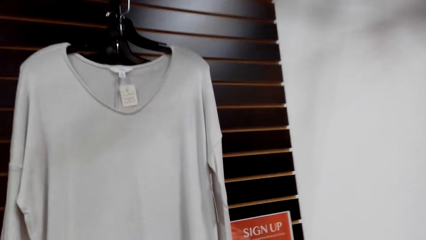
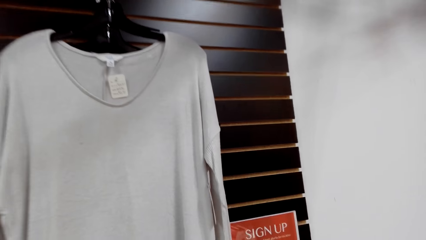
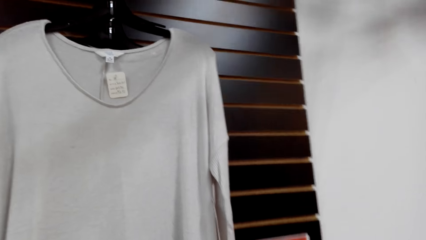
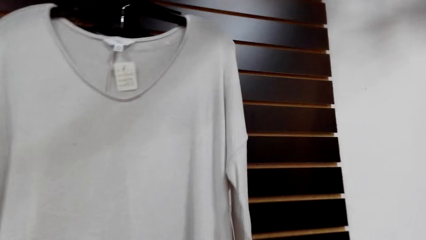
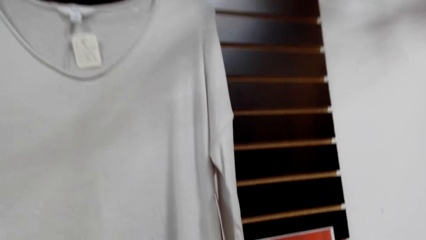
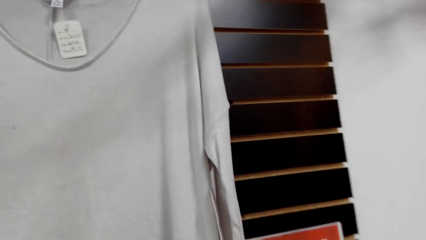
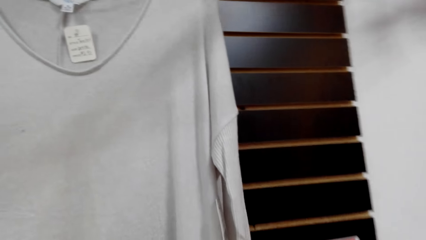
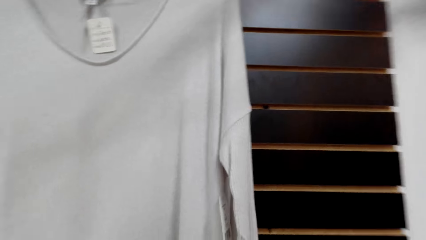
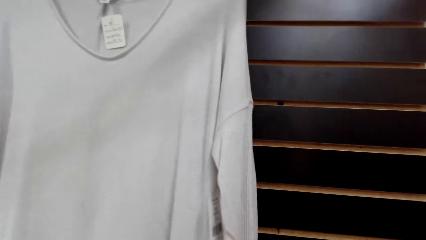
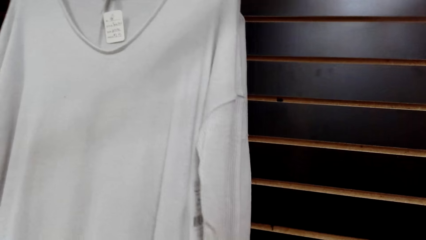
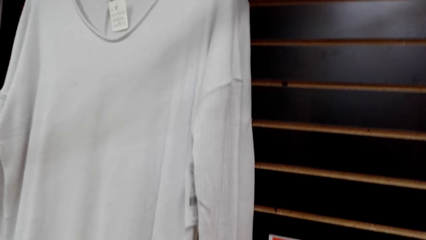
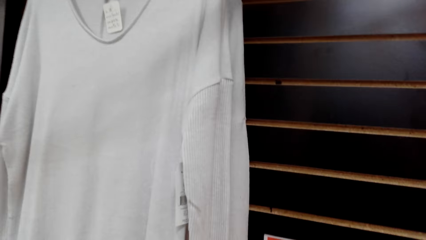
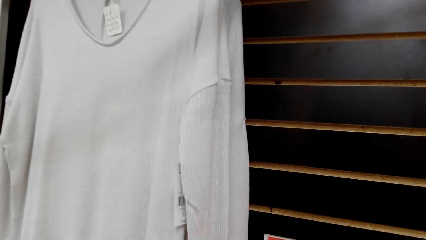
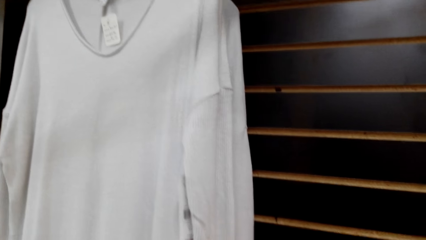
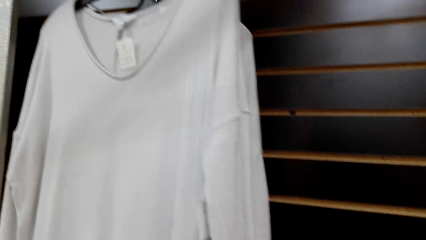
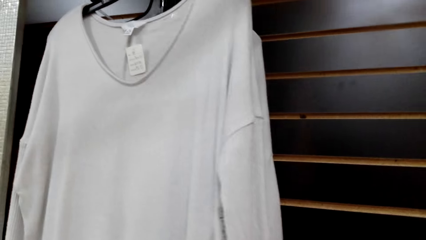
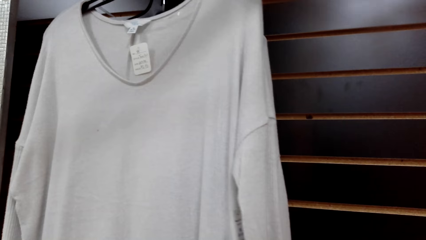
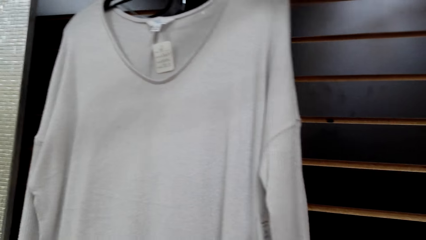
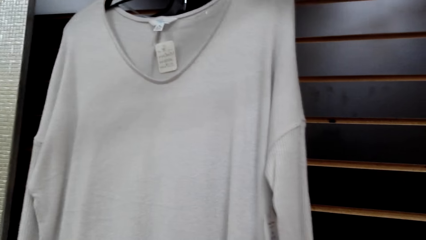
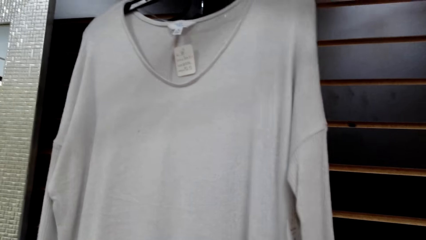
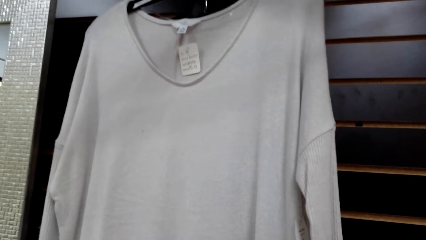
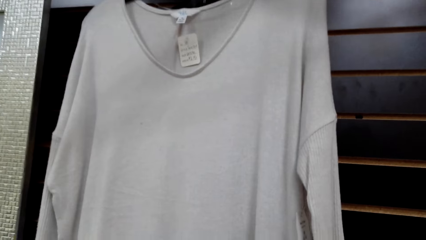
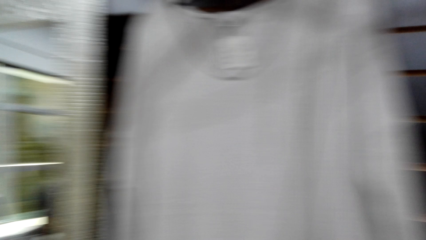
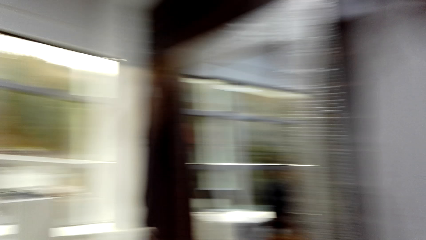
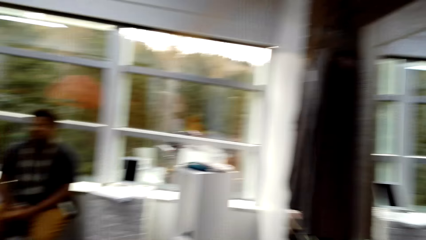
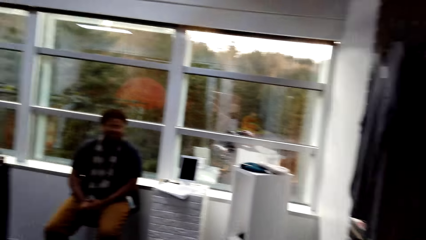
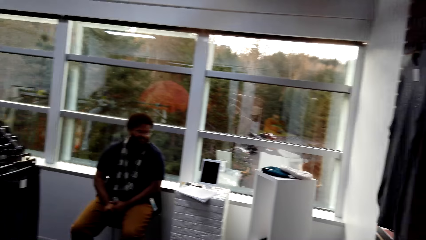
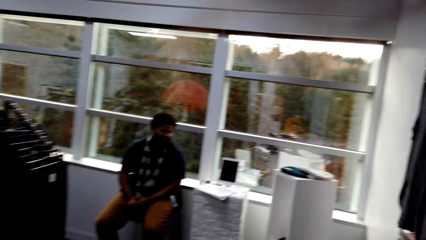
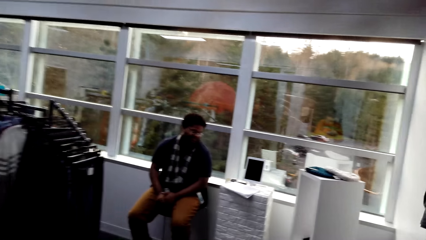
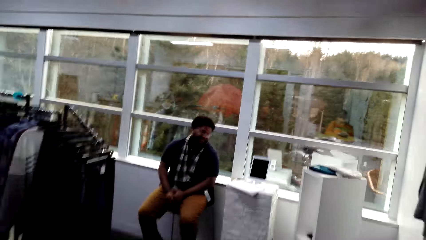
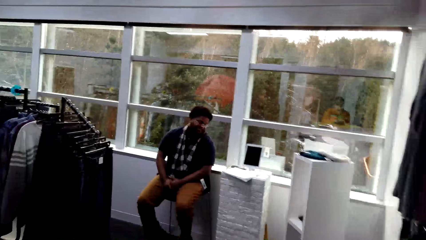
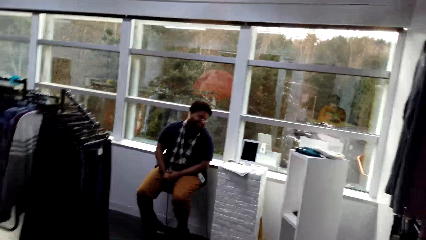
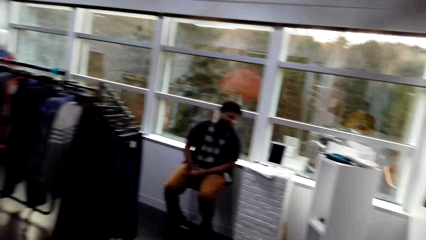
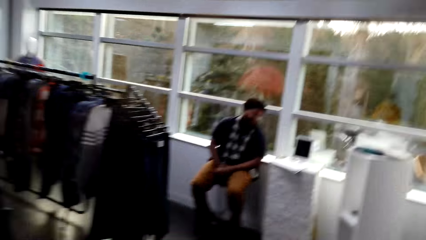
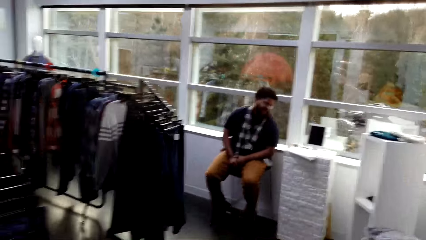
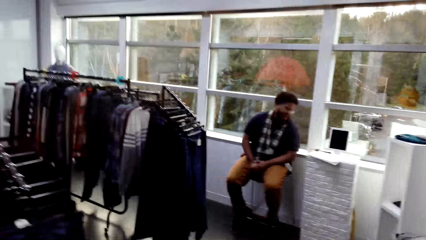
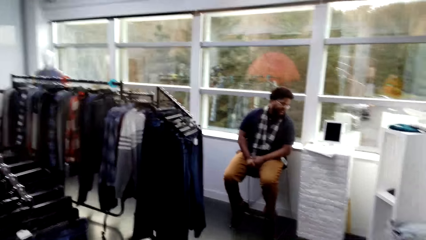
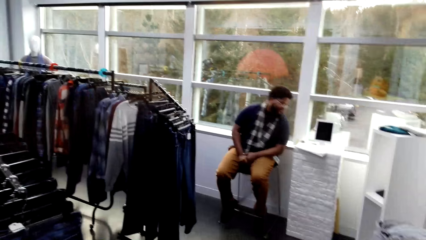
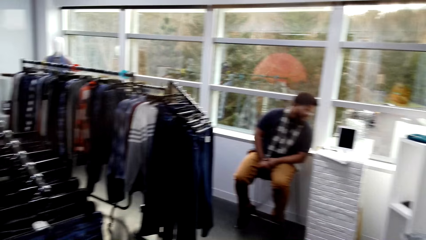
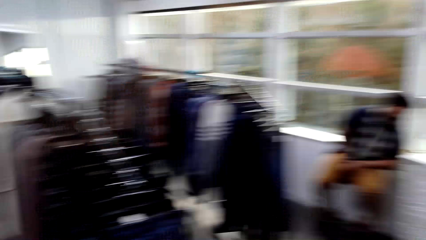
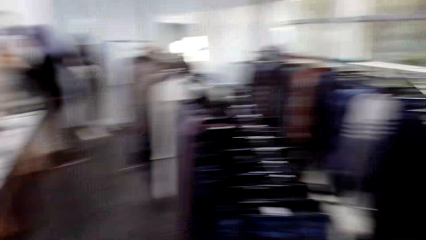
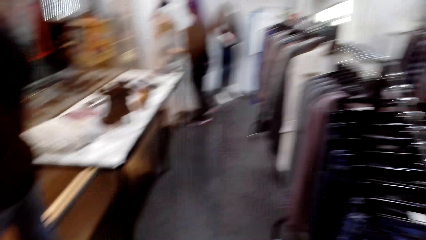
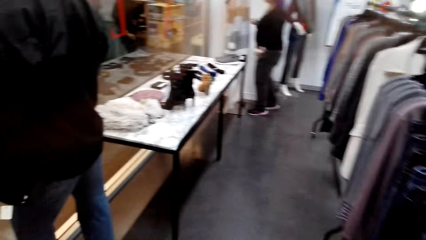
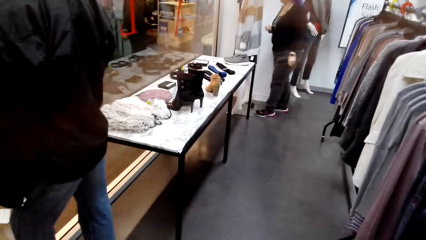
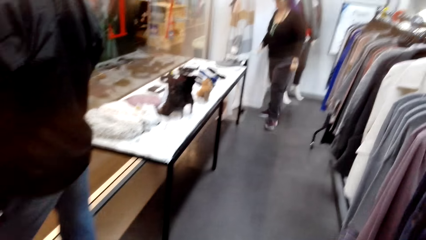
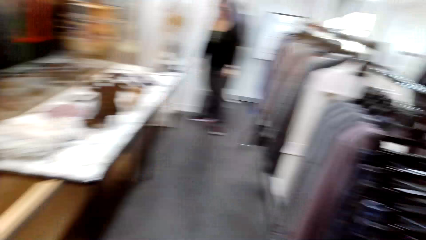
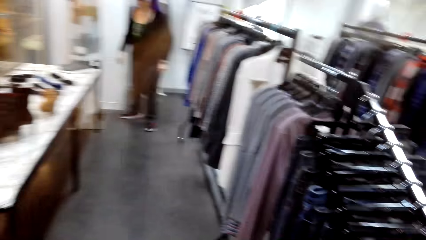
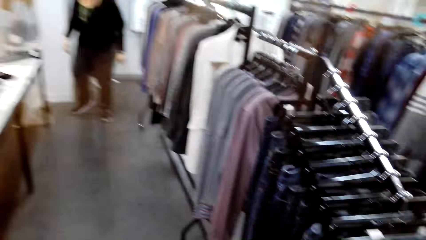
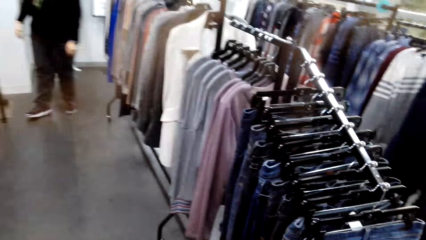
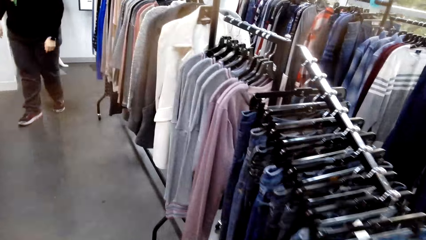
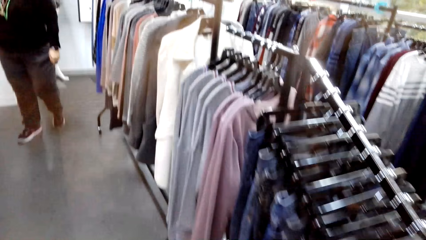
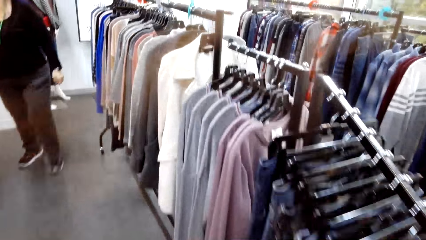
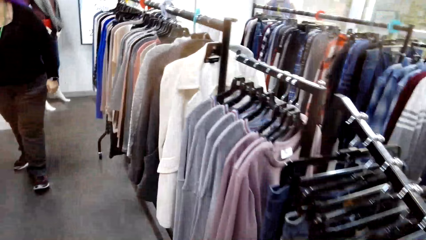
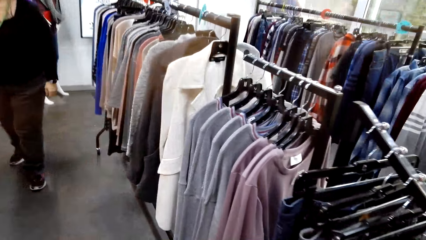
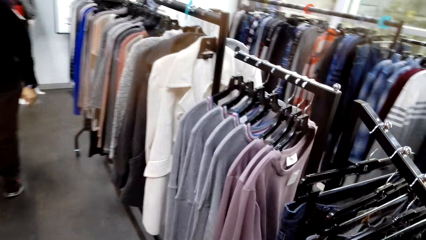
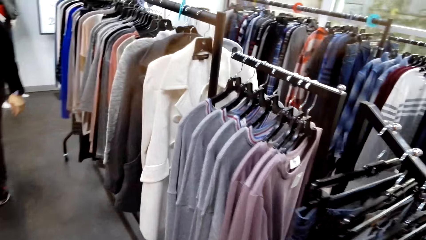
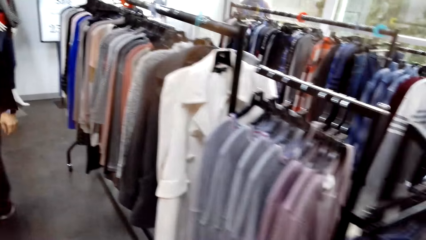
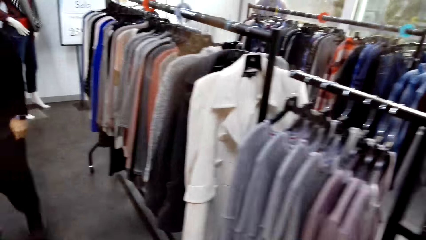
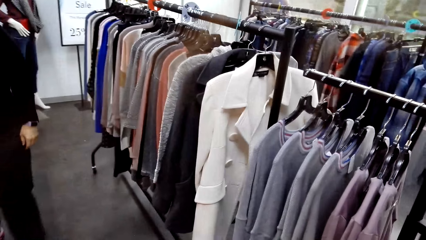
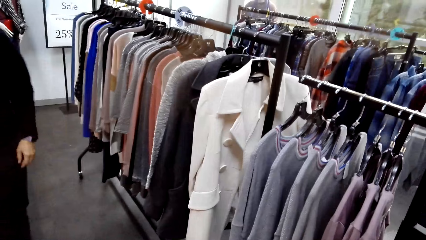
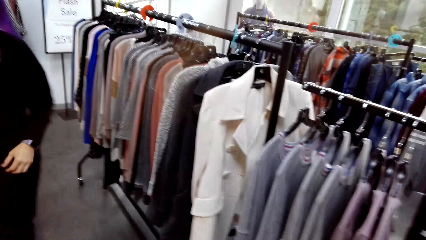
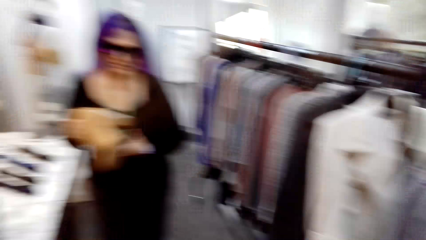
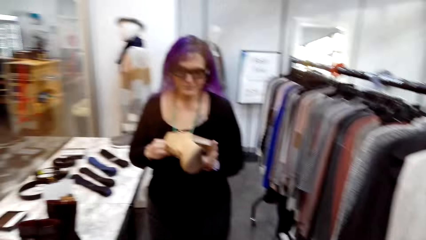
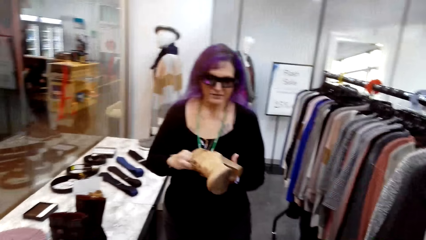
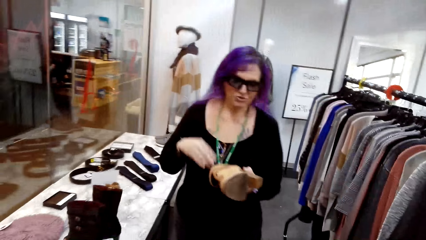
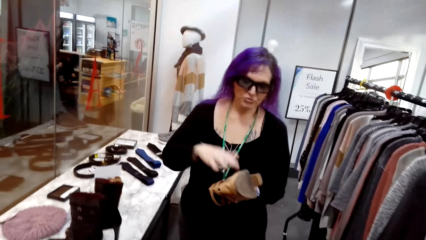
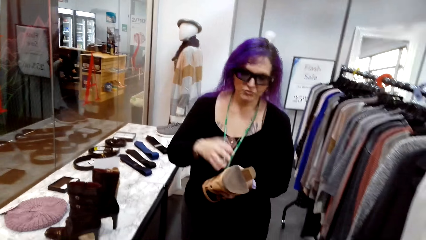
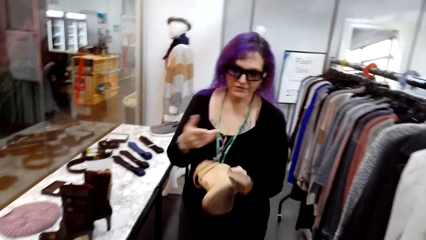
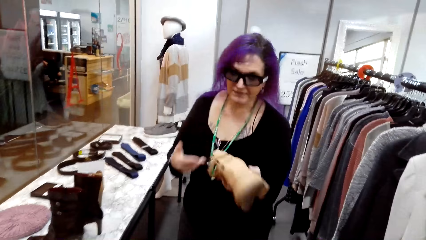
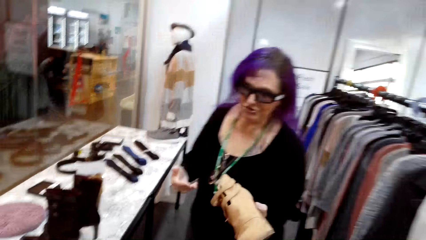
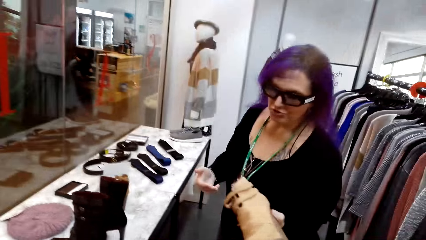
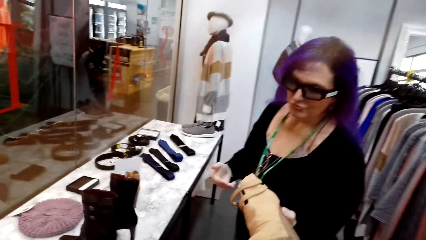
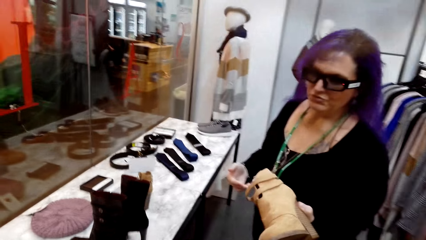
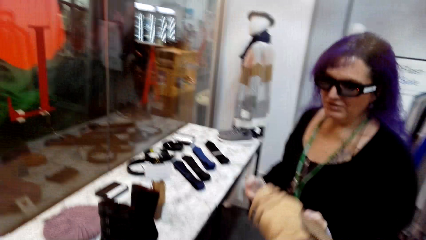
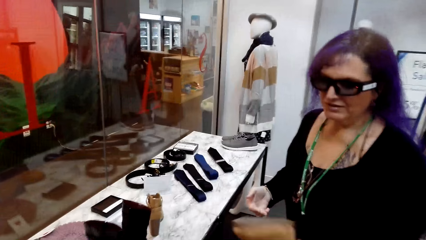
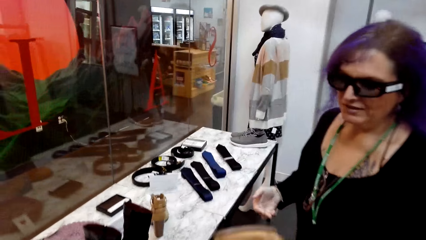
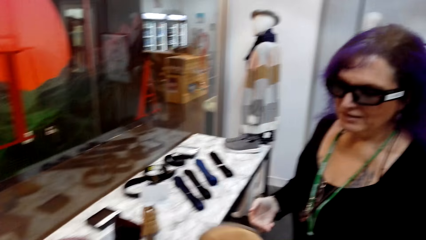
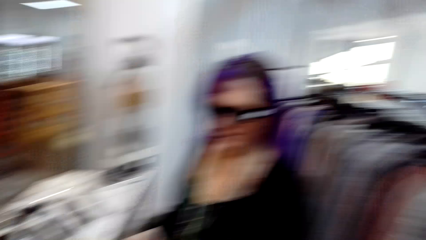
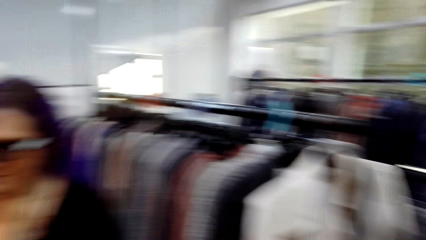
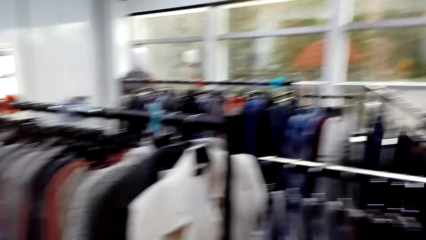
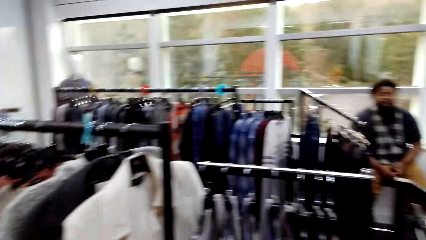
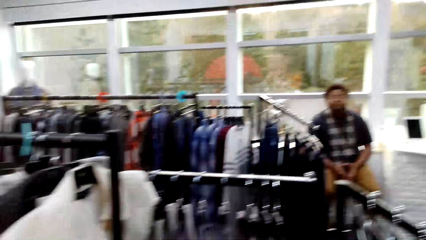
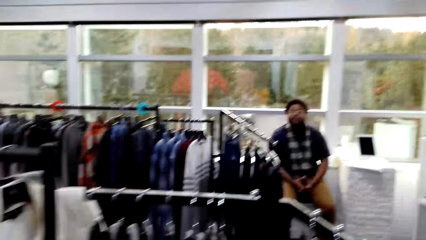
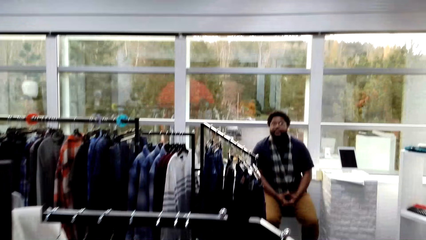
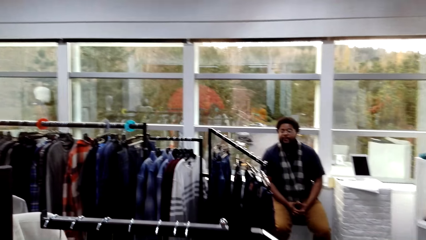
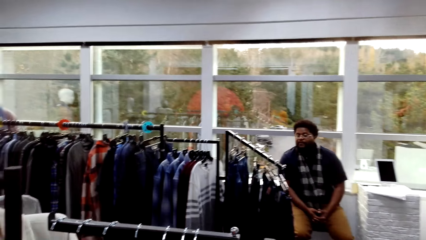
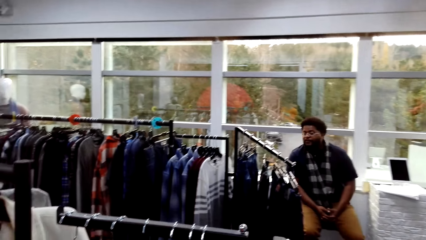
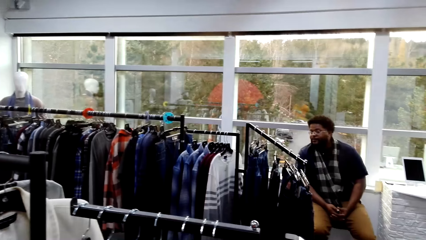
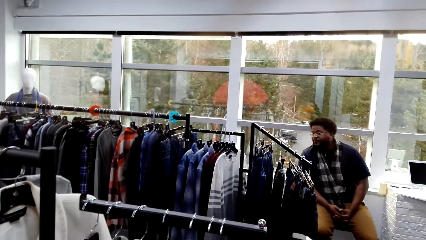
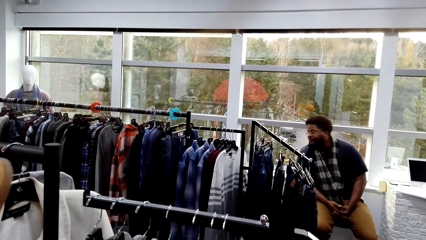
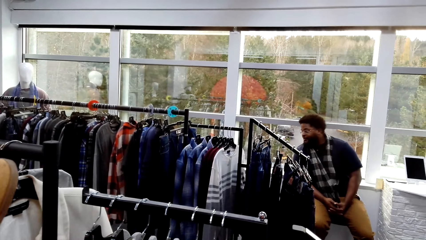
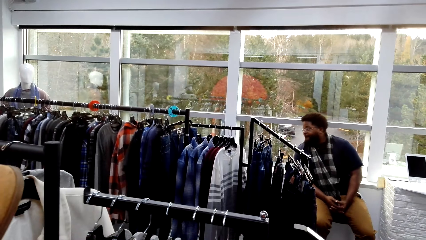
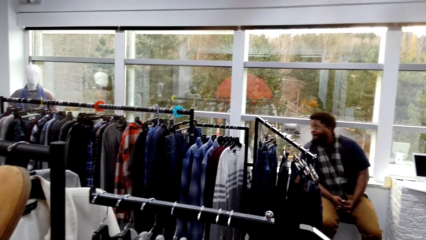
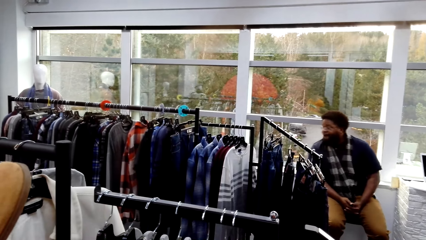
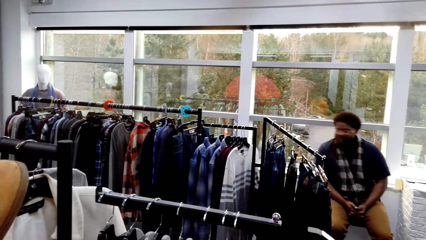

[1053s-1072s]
The camera wearer looks at a sweater on the hanger. They look at the cashier. They dialogue with a man. They walk around the clothing store. They look around the clothes store. A woman talks to the camera wearer. The woman shows a shoe to the camera wearer. The camera wearer picks the shoe from the woman. They talk to the cashier.
